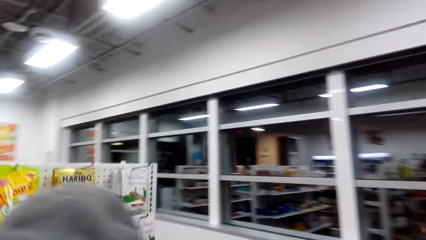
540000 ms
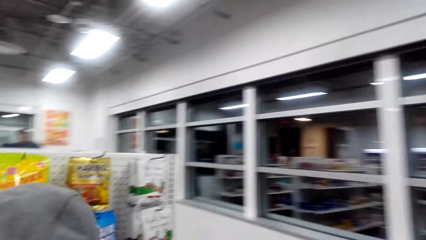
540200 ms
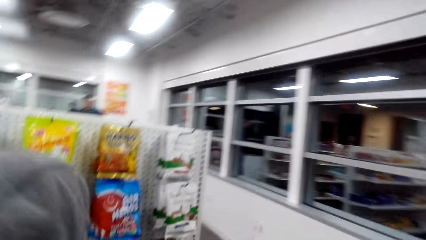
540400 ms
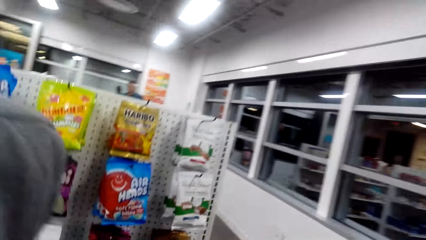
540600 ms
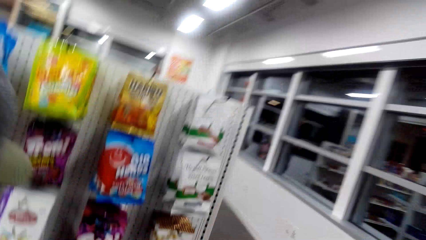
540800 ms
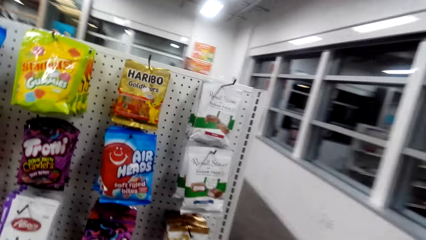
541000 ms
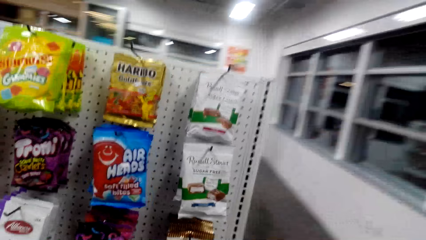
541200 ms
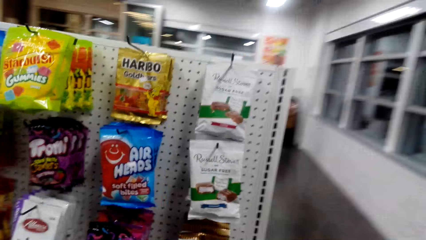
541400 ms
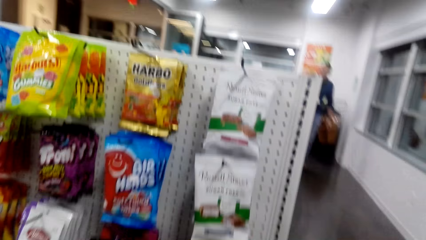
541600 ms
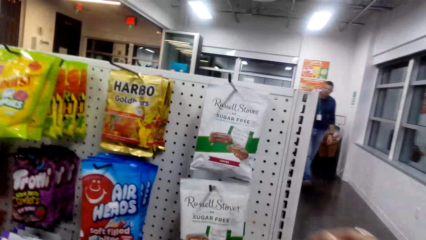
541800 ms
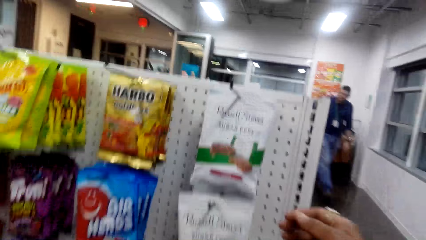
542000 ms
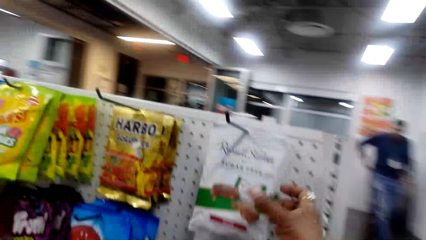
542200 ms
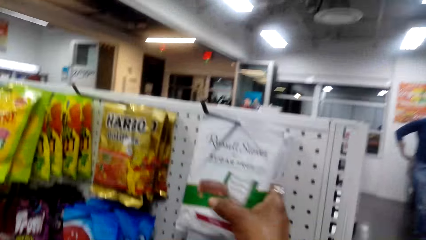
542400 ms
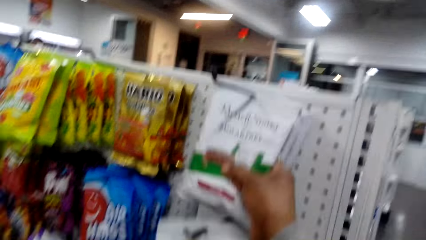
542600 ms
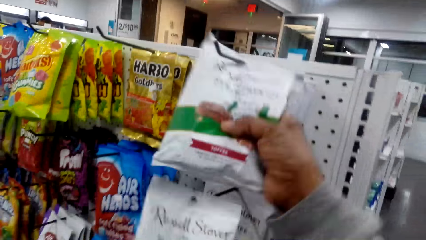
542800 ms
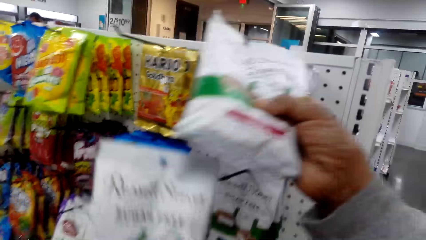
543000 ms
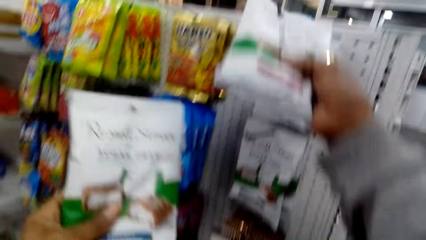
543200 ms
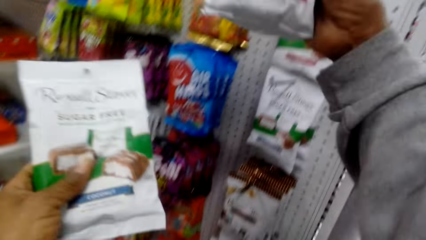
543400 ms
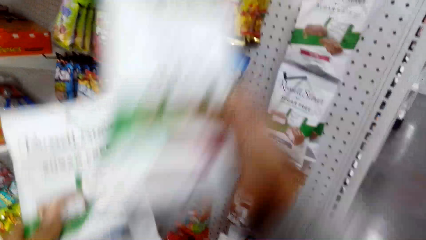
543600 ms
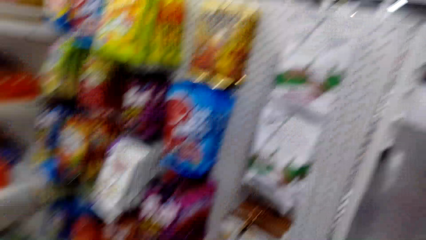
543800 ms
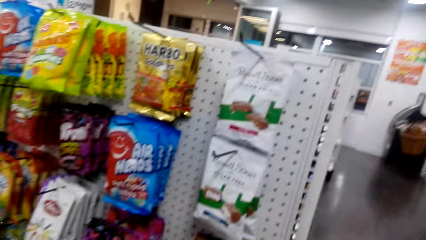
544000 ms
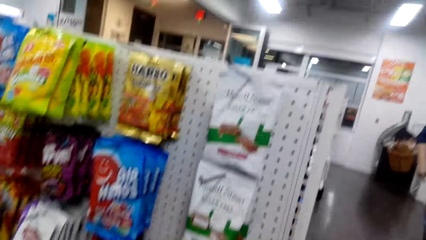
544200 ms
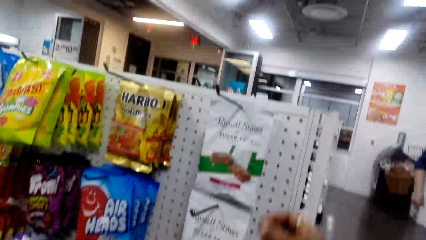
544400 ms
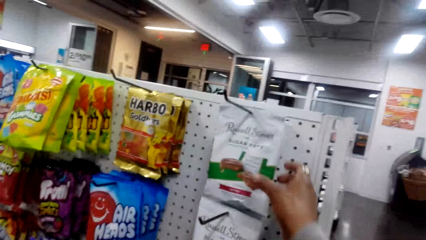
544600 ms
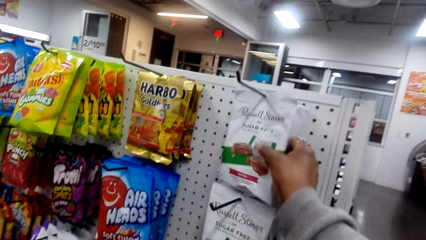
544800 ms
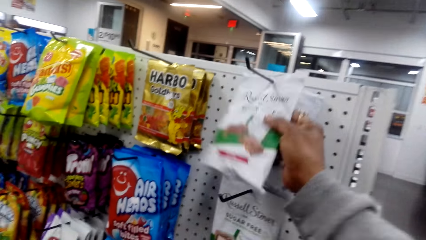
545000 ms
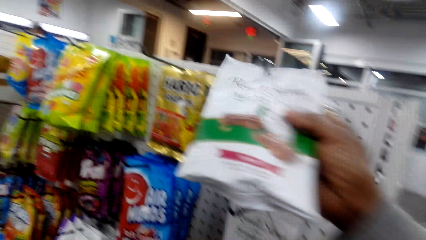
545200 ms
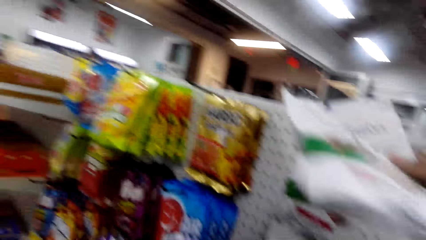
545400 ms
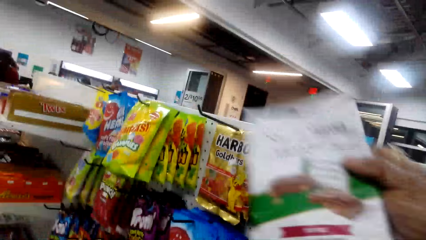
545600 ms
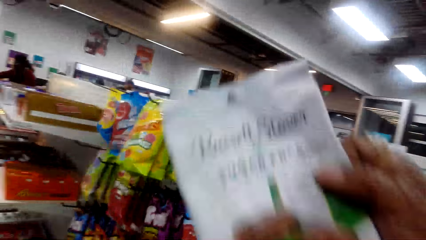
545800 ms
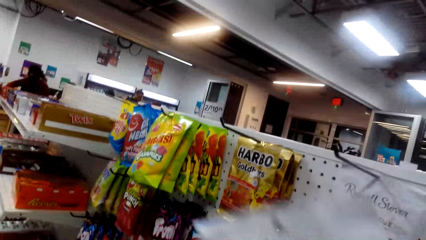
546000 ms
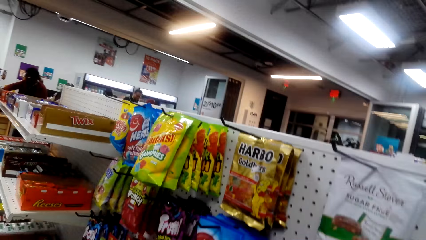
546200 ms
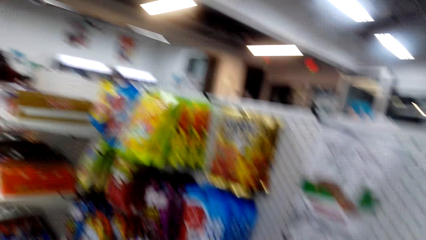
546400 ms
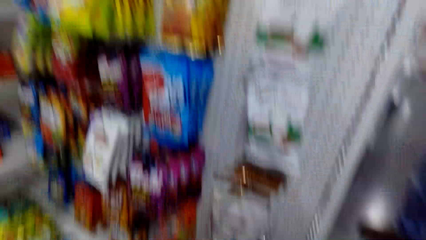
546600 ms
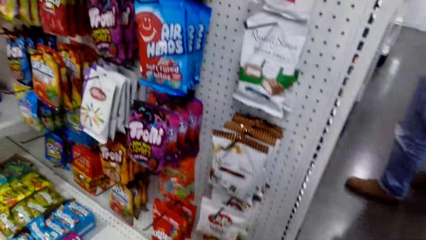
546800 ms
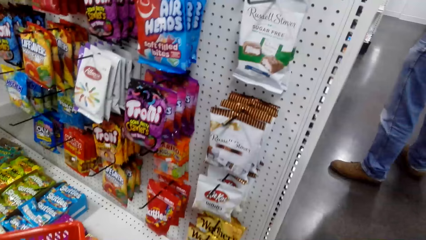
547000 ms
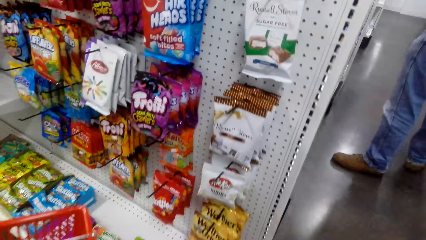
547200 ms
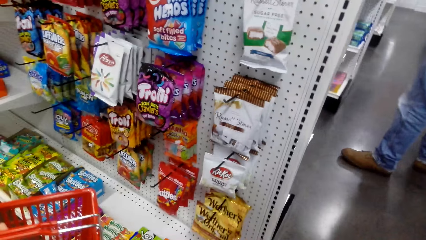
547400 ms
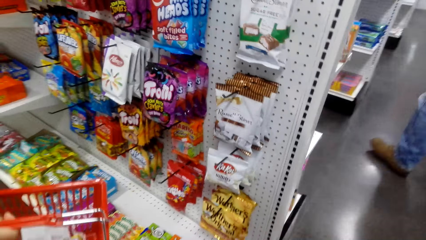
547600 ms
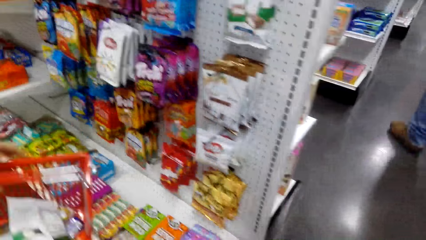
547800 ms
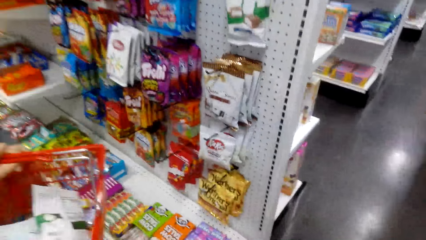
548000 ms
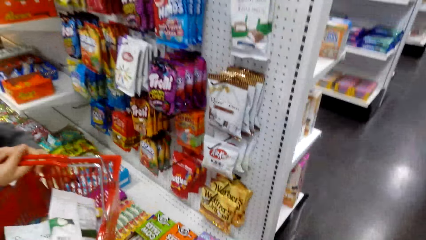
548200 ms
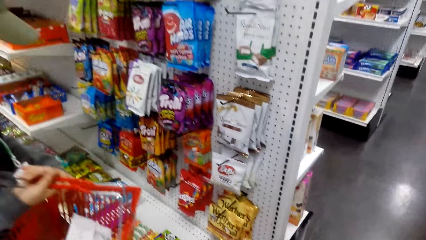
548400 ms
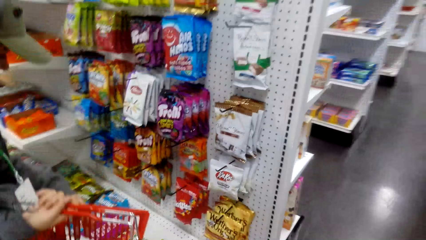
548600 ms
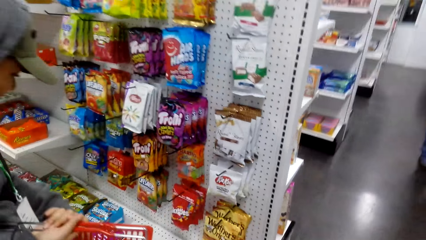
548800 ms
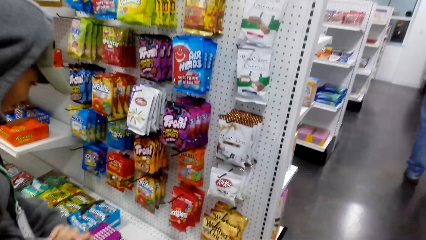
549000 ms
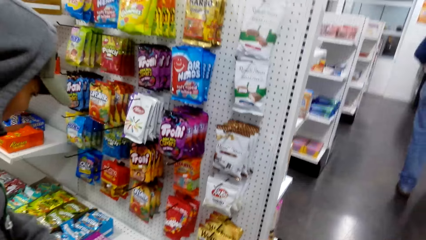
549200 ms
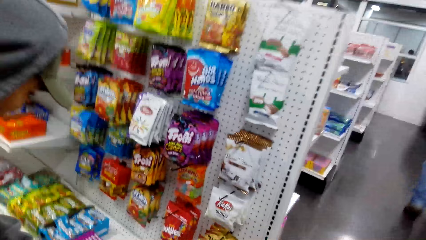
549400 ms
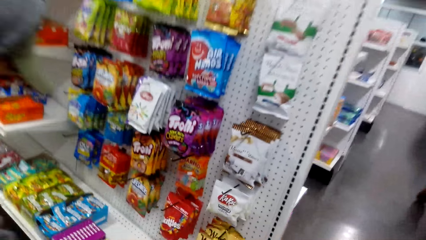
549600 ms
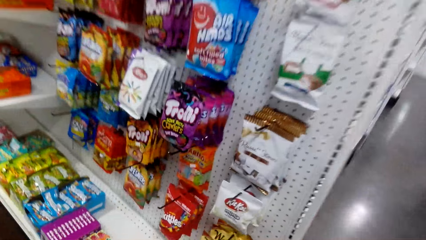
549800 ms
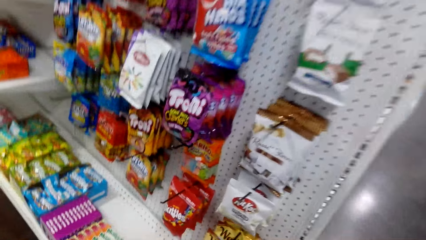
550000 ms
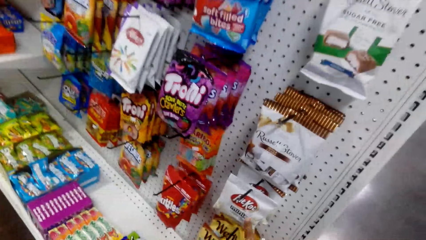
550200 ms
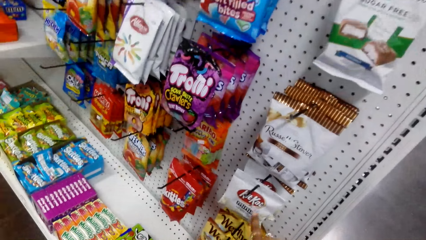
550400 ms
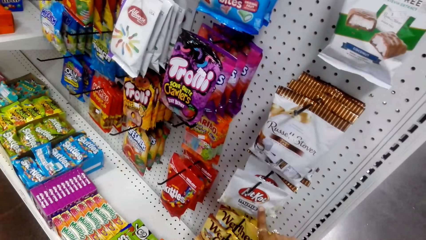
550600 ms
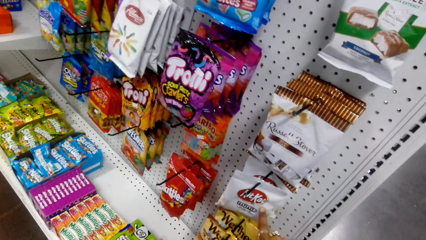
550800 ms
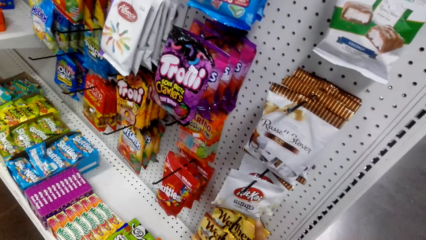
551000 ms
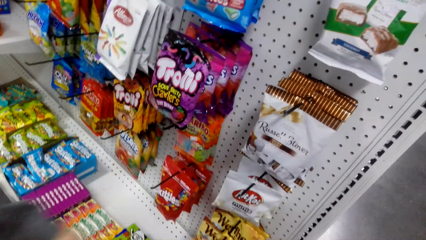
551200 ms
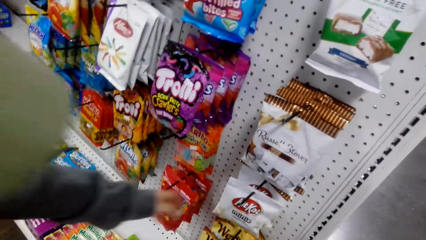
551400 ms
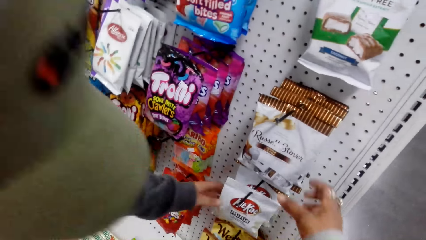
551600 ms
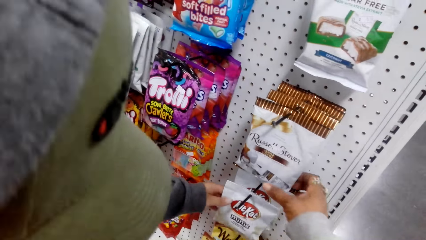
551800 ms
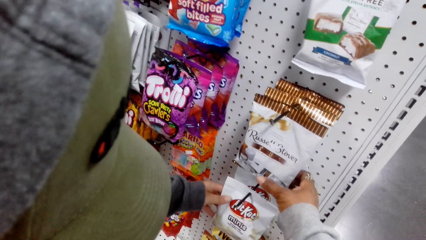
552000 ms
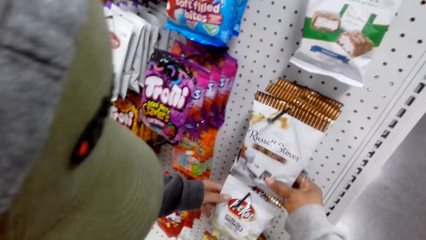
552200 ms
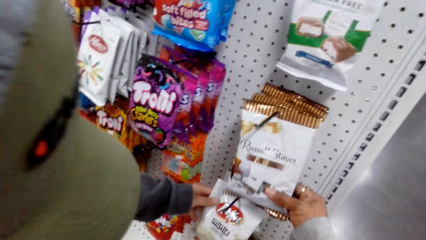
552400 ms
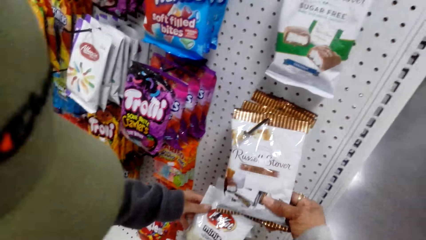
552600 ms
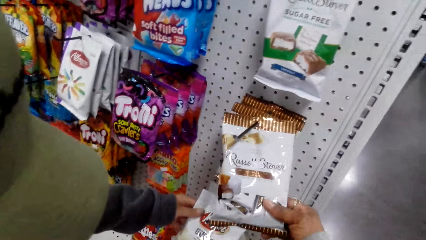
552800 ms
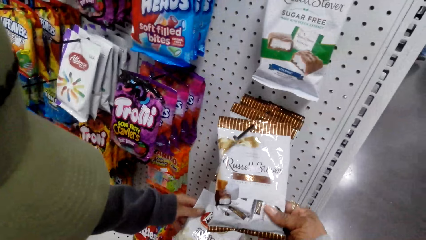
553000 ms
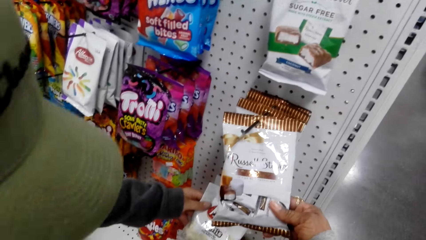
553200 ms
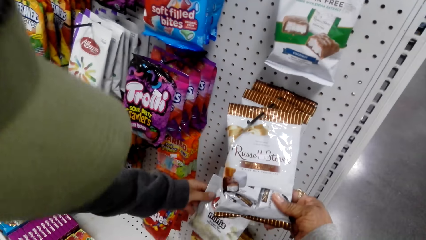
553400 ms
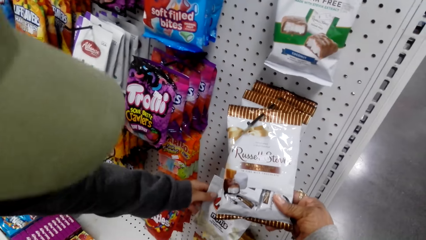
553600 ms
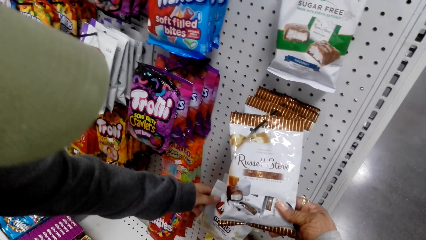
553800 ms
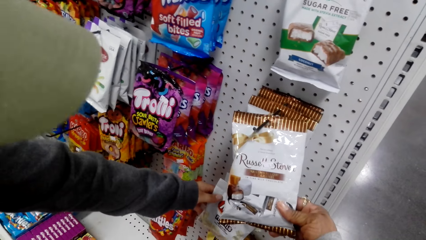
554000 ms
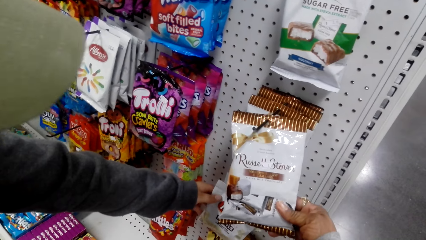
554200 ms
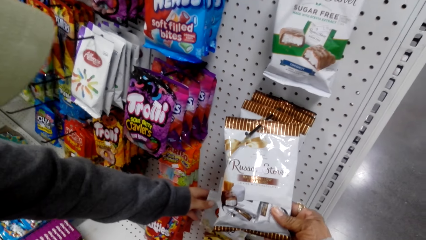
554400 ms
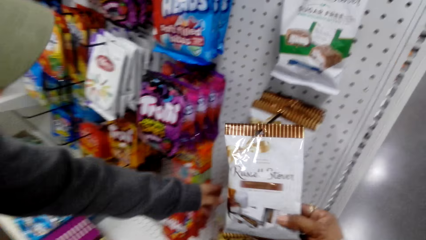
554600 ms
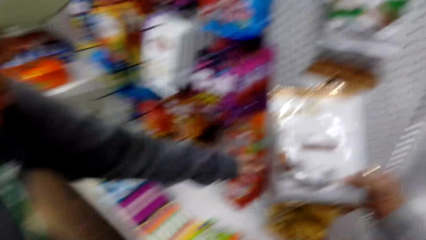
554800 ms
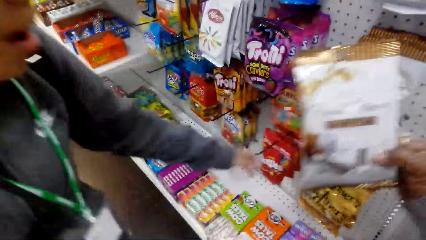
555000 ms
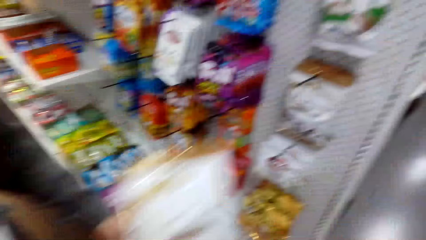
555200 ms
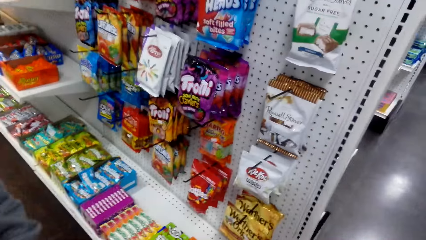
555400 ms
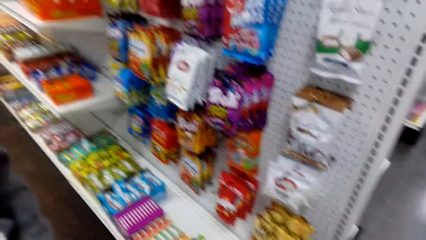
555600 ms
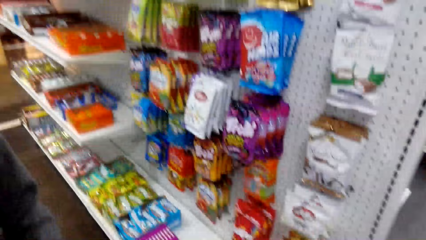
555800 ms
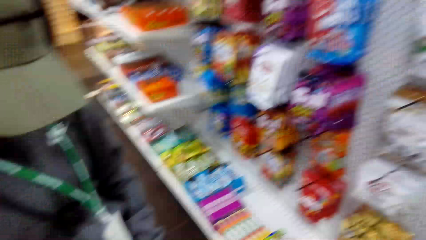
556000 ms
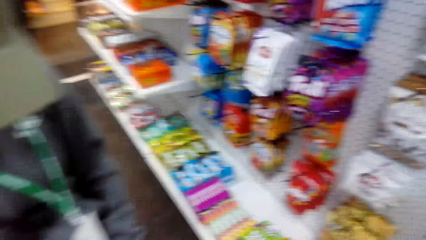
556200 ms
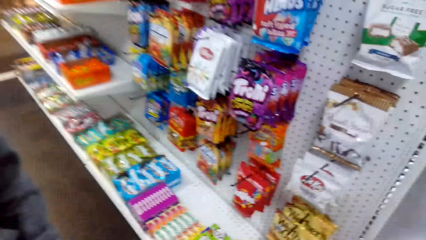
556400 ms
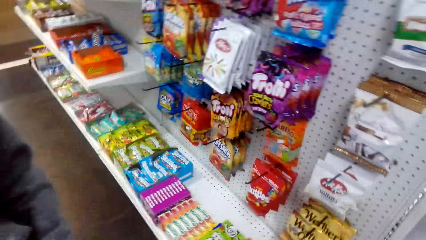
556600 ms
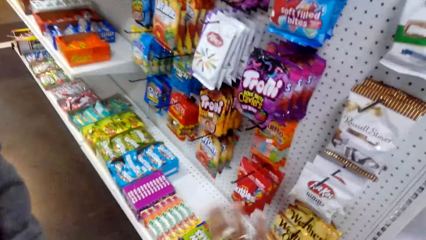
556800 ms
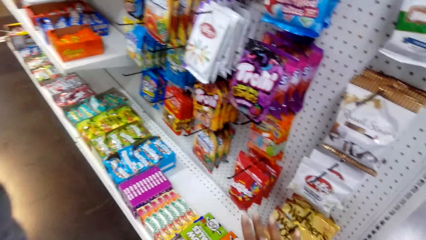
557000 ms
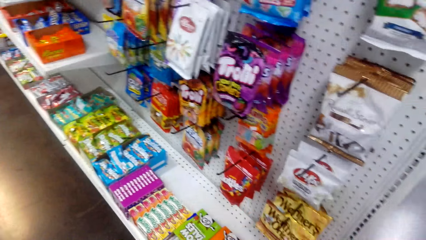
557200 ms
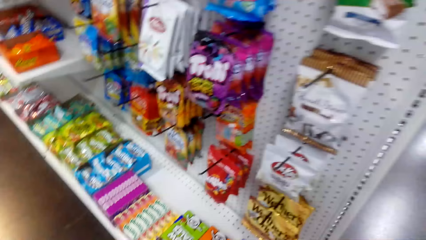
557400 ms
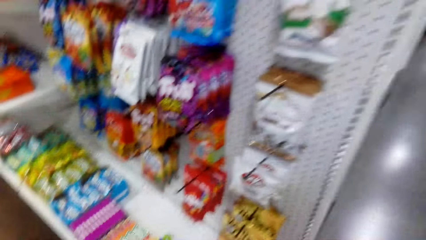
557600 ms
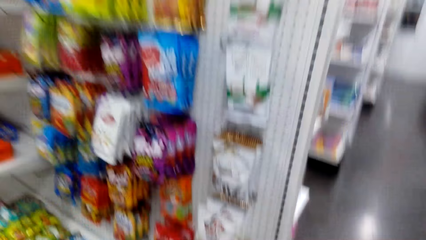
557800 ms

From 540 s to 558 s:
The camera wearer picks some sugar free candy or snacks from the shelf or snacks hanging bar. They drop the sugar free candies in the shopping basket. A person touches the candy. The camera wearer checks snacks on the snacks hanging bar. The person checks the snacks hanging bar. The camera wearer picks snacks from the snacks hanging bar. They drop the Russell Stover in the basket.
